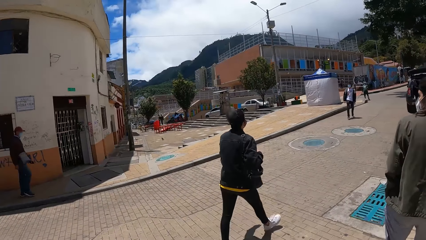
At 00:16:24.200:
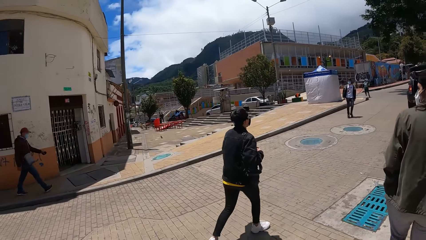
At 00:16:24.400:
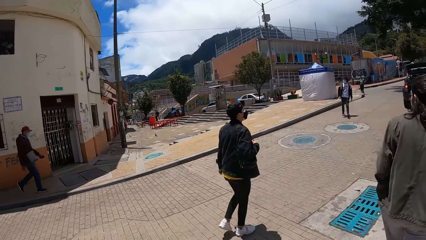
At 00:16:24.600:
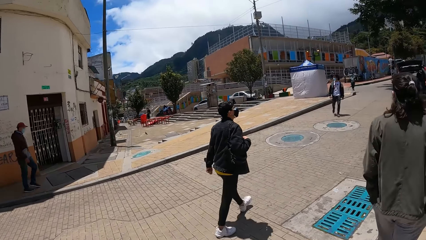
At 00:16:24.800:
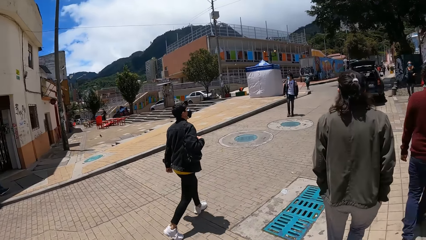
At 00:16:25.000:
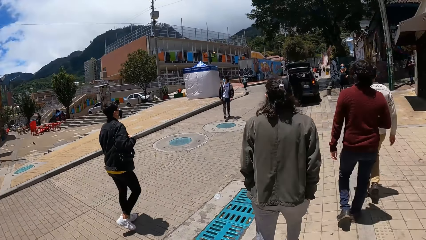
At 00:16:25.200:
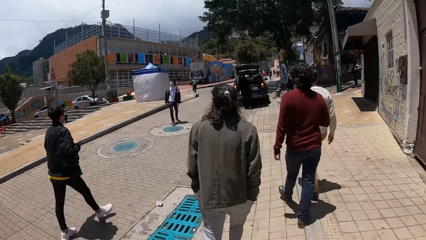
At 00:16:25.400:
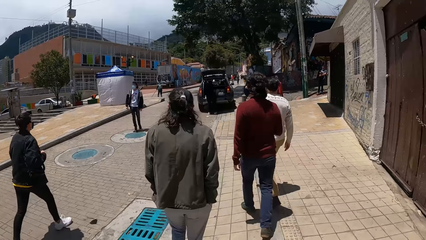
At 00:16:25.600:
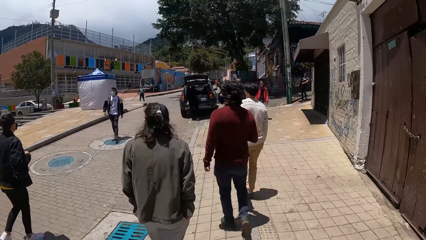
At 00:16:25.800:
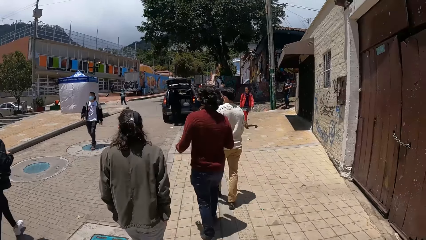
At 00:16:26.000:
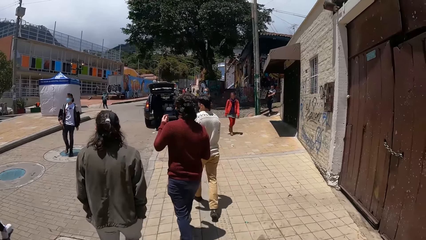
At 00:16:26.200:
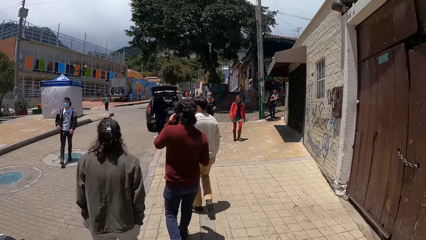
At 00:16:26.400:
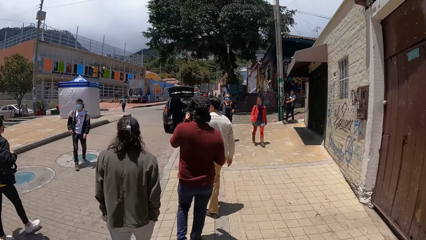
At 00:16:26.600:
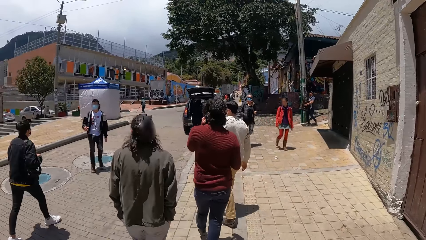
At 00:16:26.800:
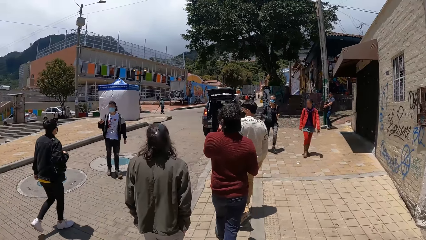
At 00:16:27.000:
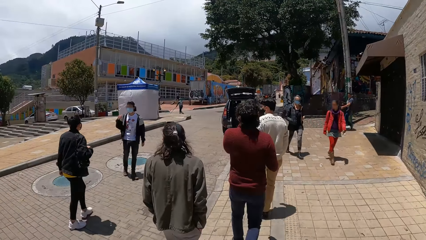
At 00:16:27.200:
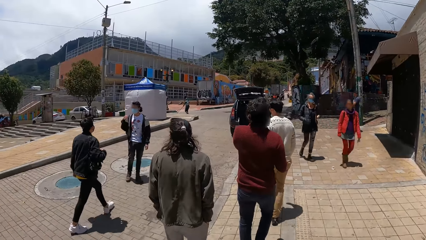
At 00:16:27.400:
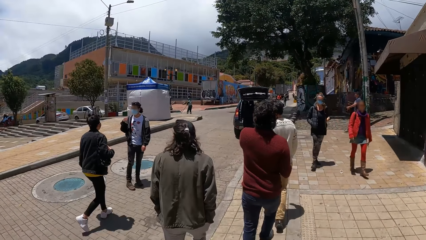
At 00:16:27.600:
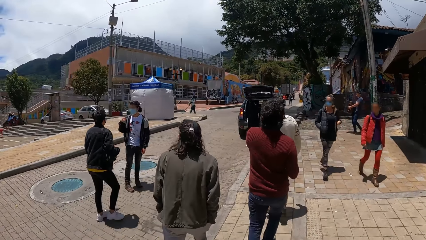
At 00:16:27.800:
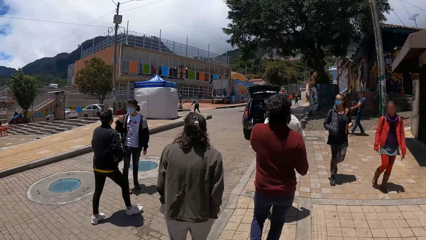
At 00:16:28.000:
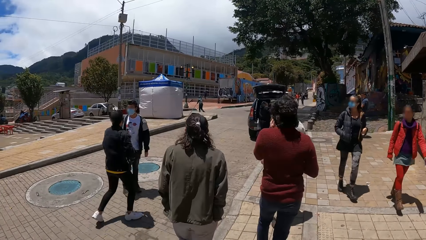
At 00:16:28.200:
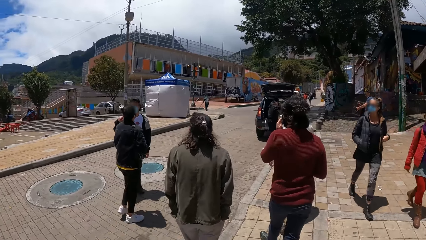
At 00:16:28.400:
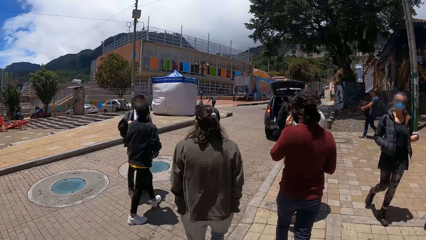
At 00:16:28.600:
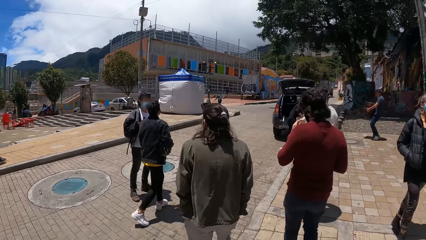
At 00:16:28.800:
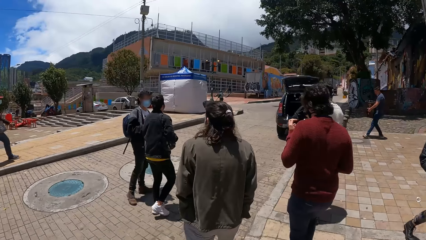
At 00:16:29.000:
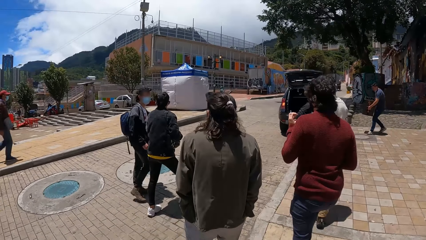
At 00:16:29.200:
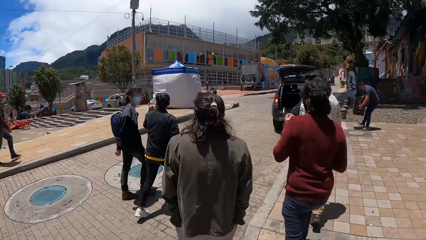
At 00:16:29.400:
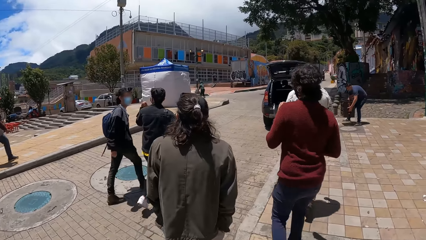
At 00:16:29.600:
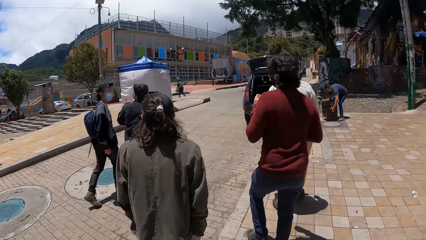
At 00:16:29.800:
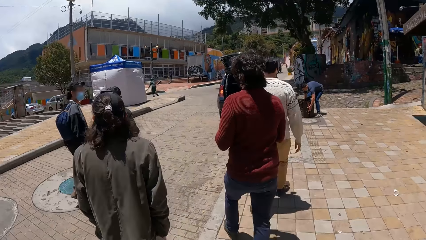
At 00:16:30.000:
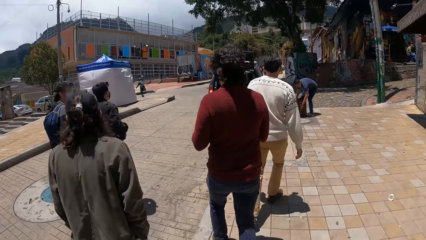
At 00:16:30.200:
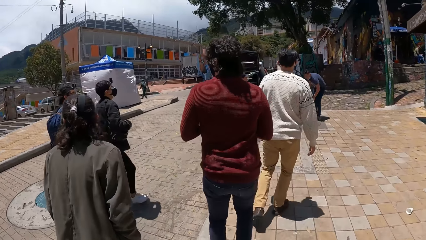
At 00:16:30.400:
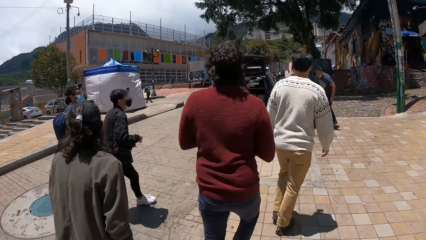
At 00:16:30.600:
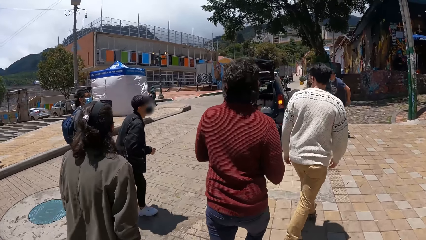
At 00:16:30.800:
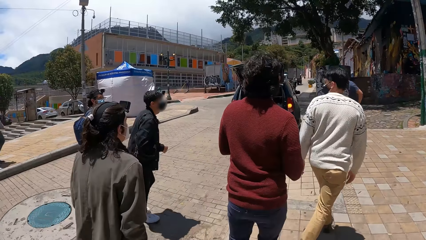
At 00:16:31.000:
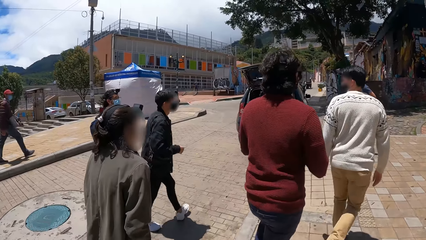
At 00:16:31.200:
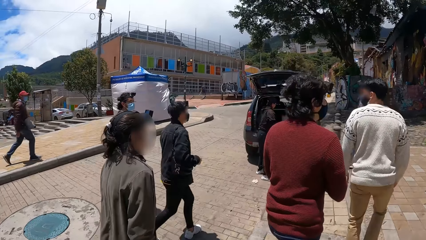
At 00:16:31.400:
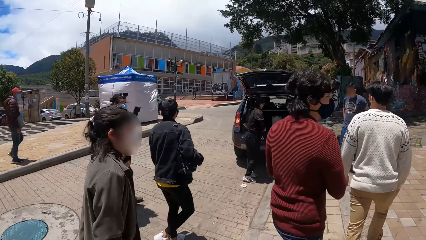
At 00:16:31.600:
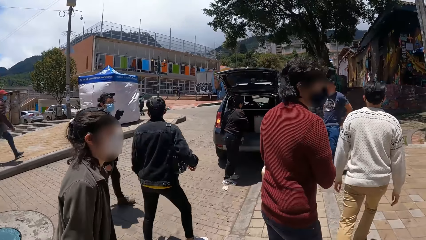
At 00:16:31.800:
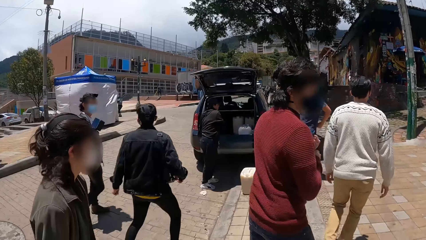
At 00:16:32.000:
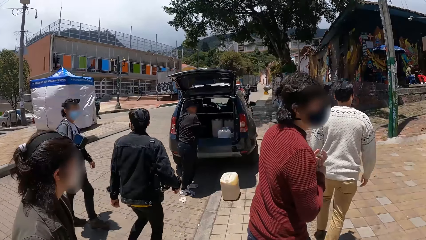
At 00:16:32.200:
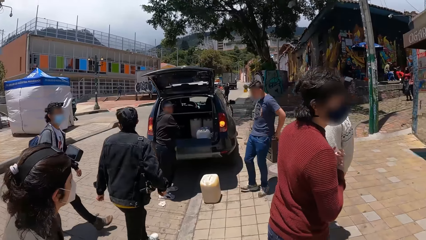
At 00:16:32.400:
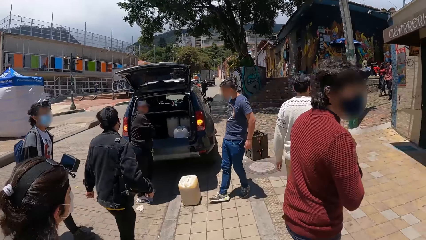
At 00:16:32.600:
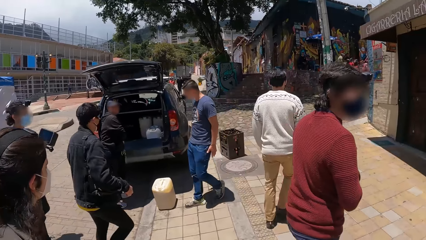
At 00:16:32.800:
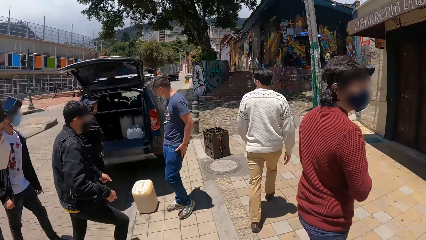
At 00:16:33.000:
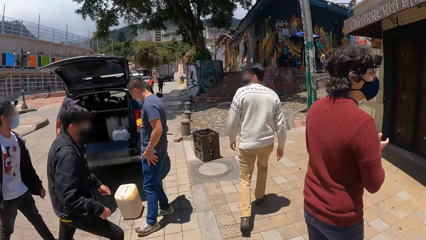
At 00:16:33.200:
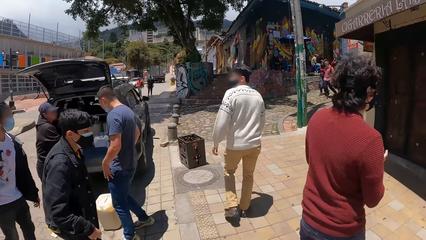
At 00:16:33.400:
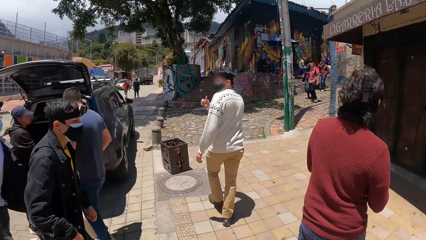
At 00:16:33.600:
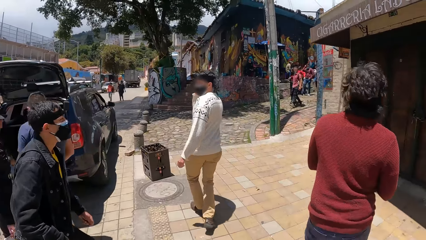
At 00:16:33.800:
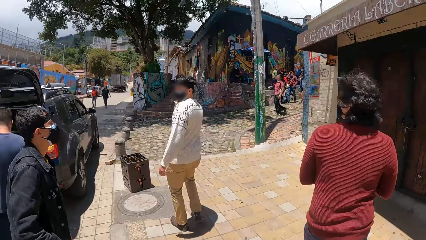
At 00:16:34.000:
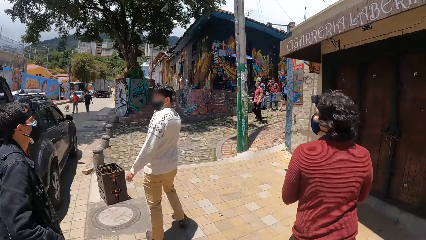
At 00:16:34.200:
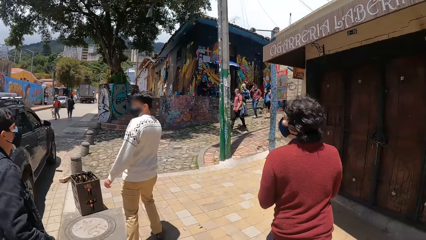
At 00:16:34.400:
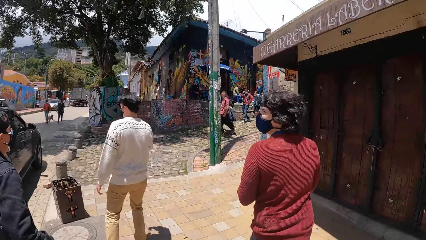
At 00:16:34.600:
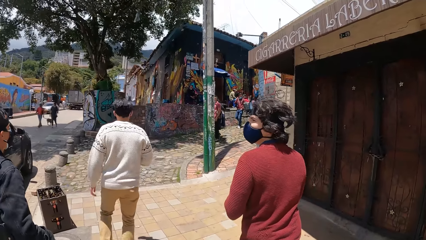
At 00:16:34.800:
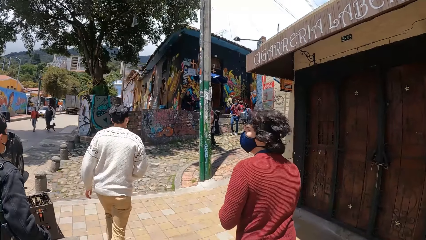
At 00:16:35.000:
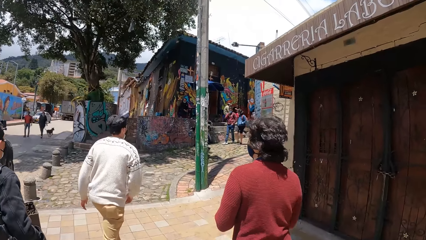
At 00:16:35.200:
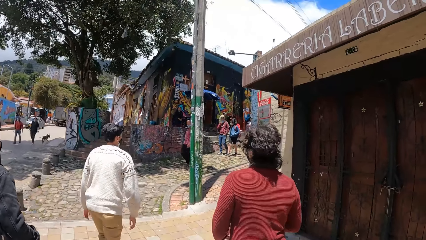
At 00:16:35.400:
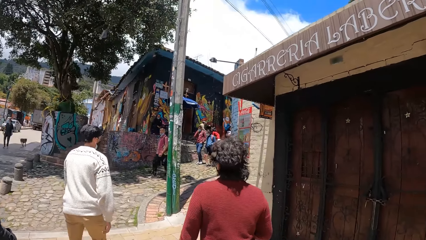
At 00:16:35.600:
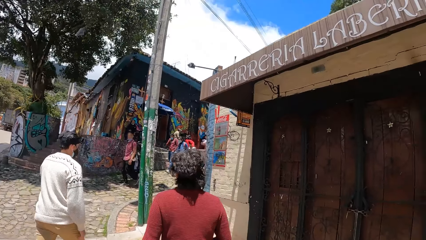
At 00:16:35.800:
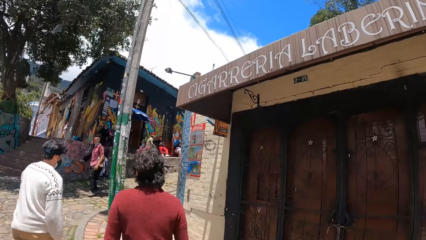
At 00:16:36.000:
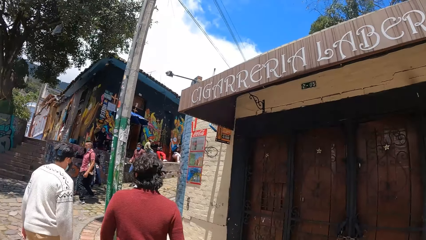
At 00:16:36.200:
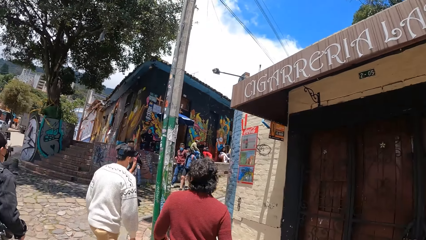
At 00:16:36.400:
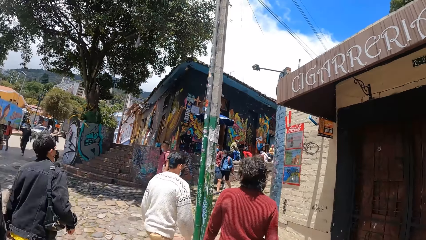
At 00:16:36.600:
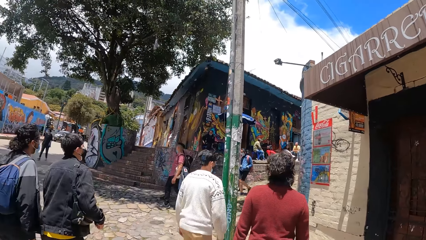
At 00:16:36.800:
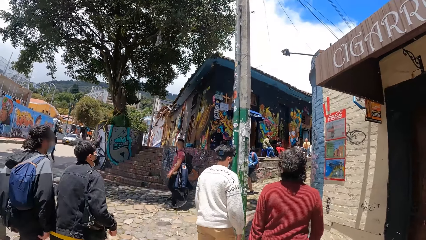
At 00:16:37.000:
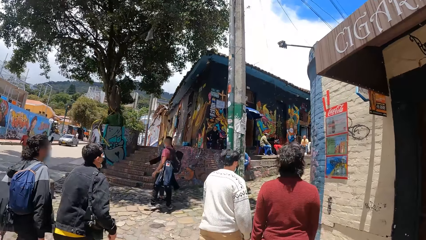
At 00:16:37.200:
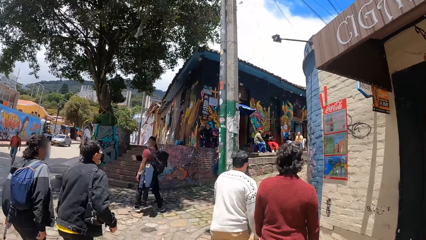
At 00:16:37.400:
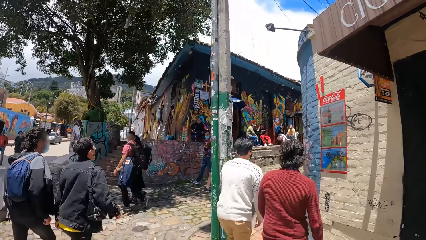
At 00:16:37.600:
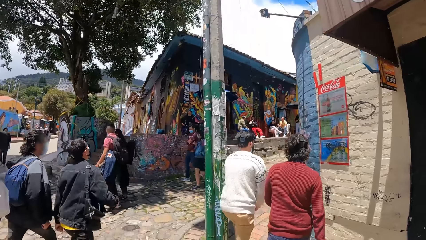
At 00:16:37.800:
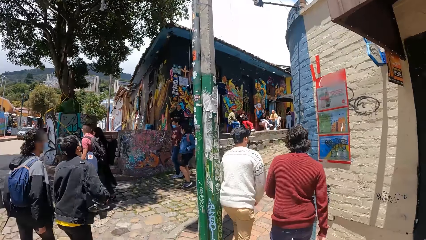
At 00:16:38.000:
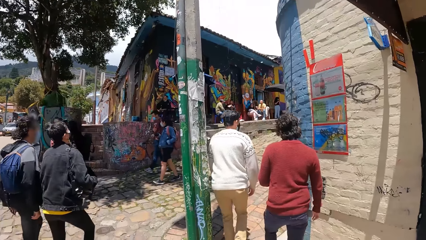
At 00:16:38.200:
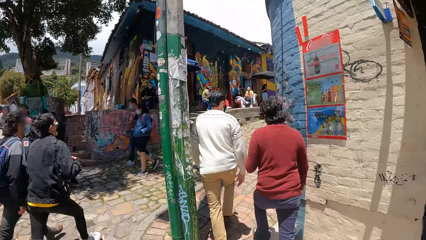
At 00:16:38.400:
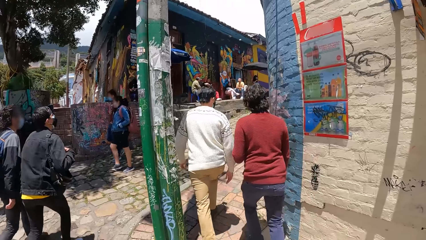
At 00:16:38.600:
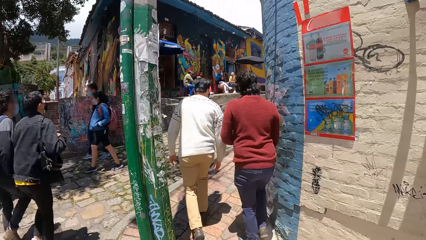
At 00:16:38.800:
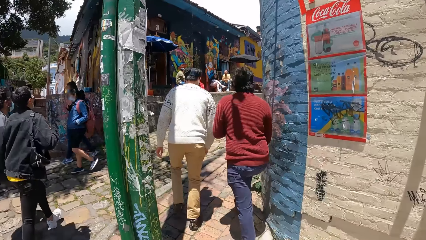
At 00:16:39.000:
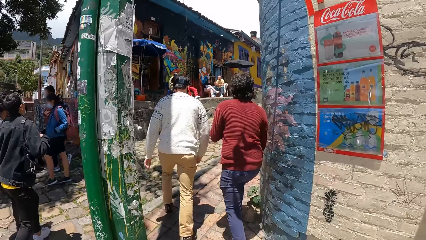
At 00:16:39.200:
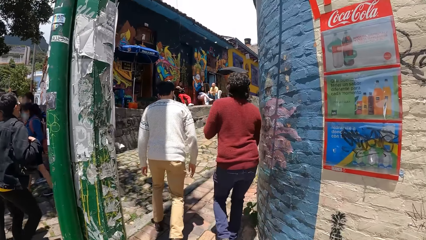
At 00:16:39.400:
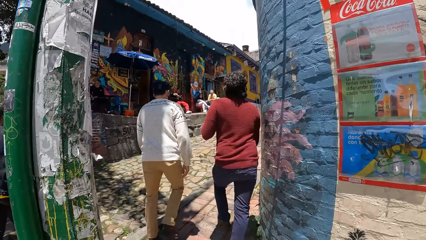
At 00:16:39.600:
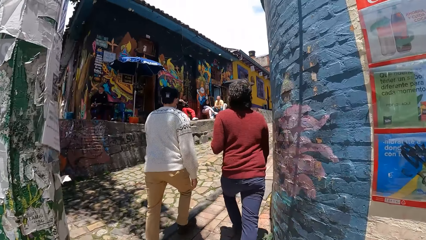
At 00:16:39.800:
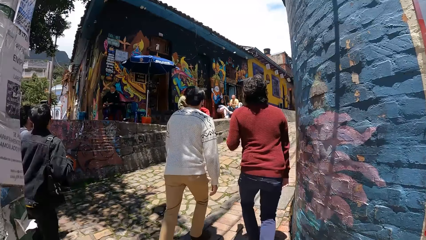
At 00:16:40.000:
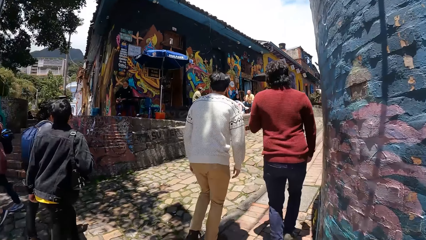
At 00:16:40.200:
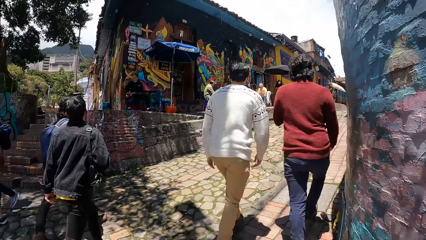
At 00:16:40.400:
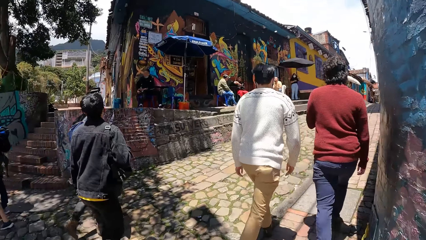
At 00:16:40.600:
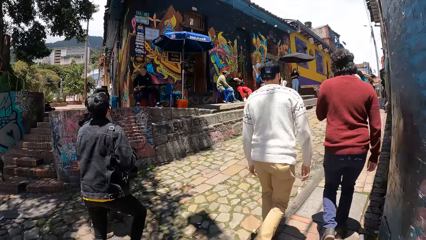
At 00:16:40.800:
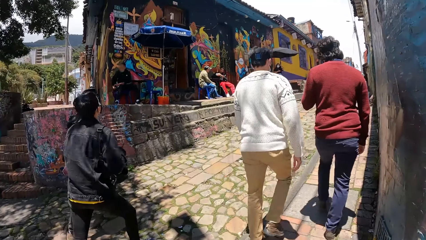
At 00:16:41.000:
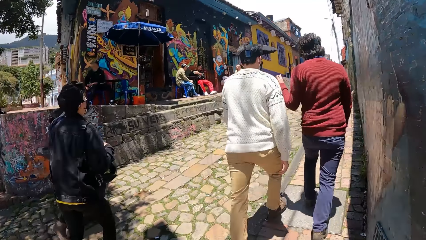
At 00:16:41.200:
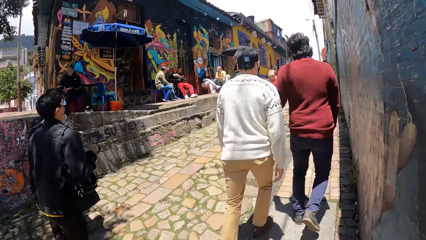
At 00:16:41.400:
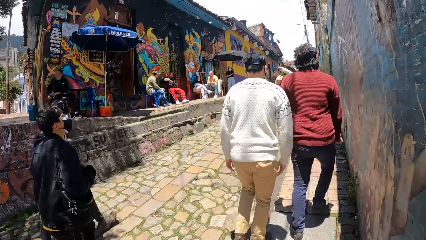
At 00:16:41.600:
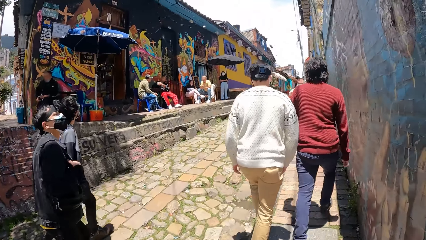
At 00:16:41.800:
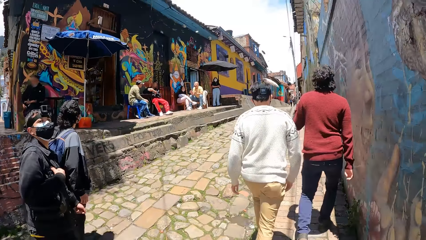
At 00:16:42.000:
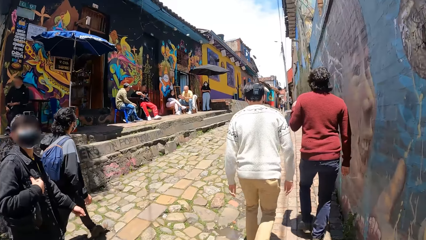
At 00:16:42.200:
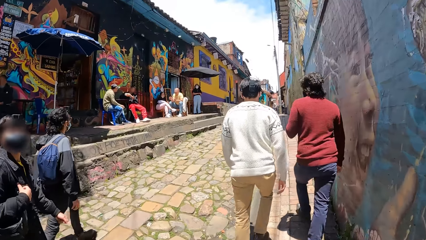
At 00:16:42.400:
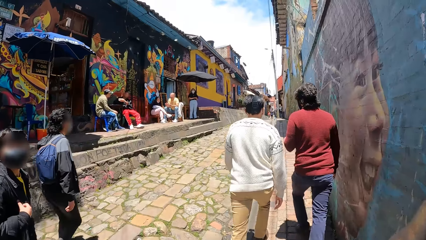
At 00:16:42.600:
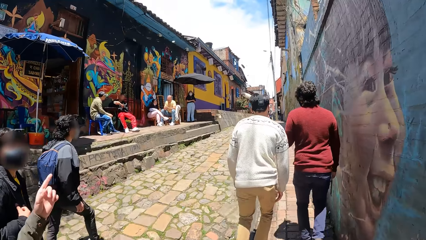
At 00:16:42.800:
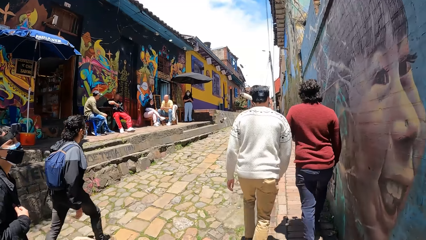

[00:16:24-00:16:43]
A man walks towards the other man. A pedestrian walks past the camera wearer. Another pedestrian walks past the camera wearer. A group of four people walk past the camera wearer.
